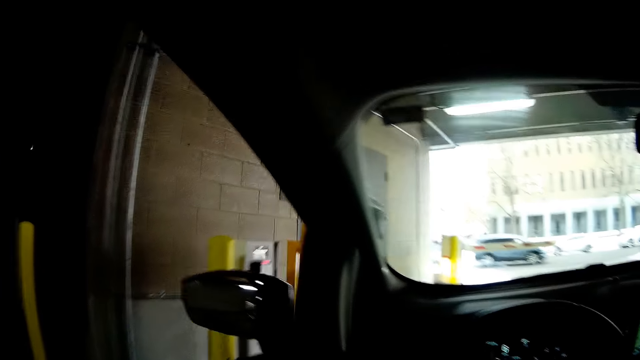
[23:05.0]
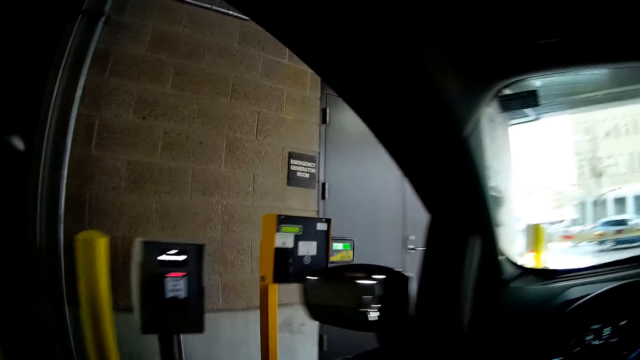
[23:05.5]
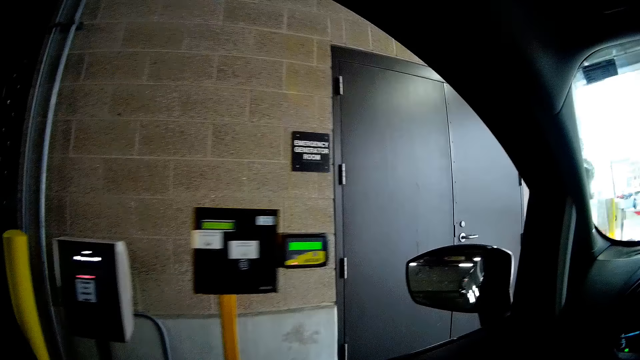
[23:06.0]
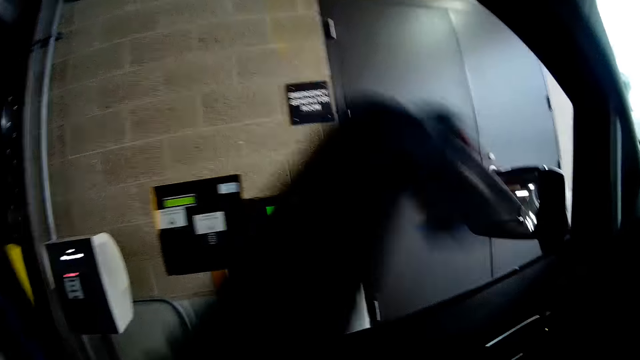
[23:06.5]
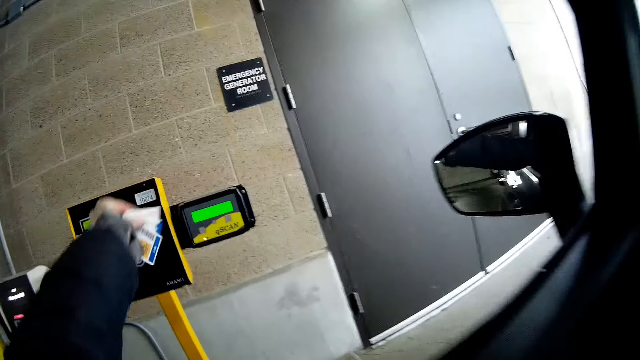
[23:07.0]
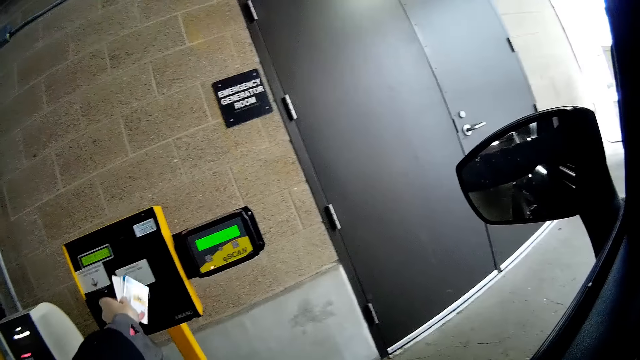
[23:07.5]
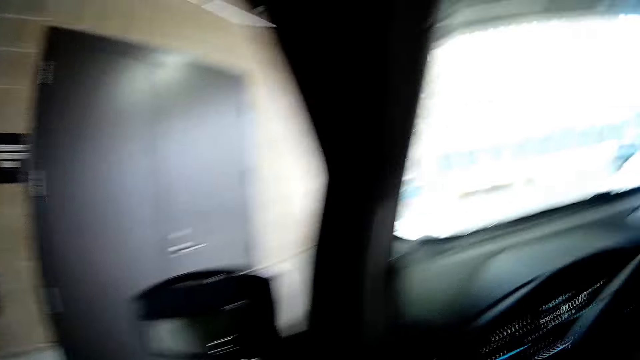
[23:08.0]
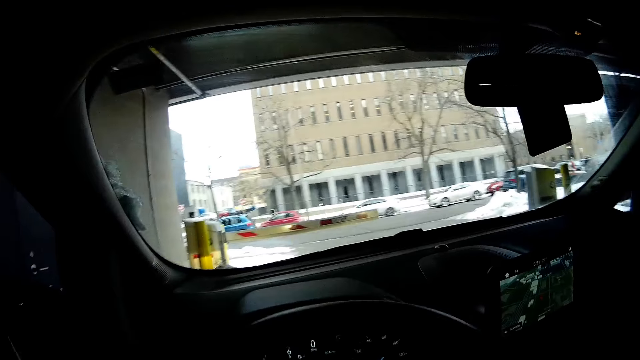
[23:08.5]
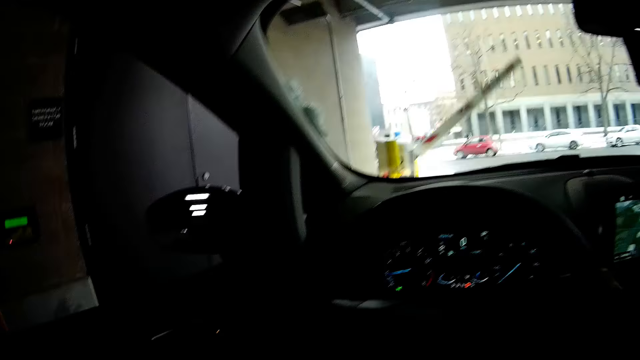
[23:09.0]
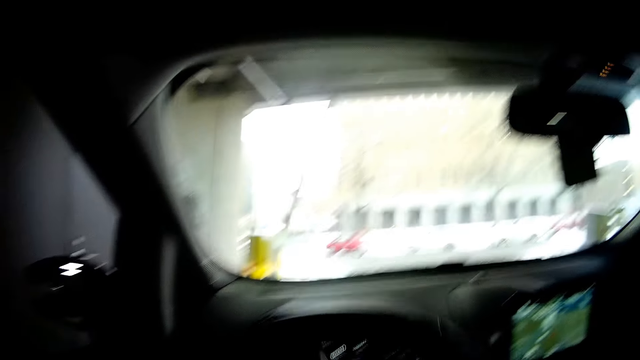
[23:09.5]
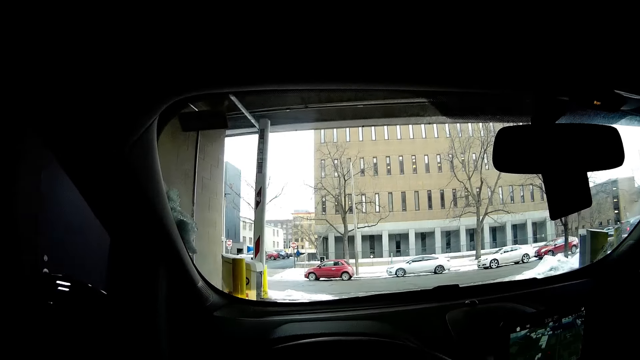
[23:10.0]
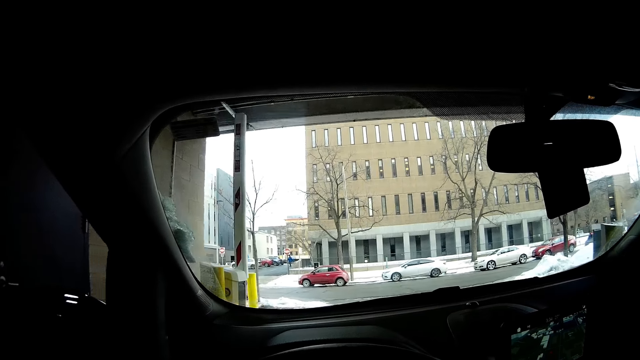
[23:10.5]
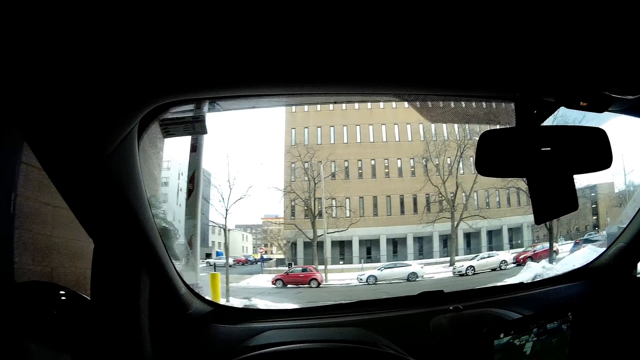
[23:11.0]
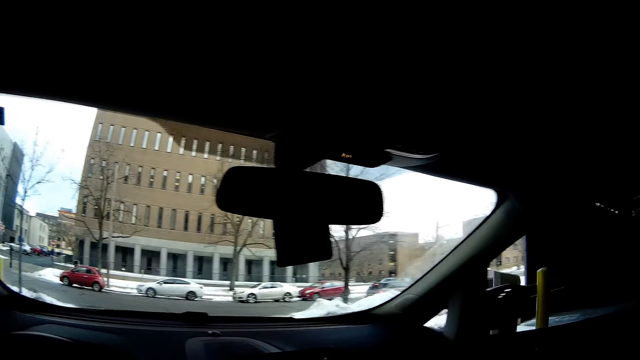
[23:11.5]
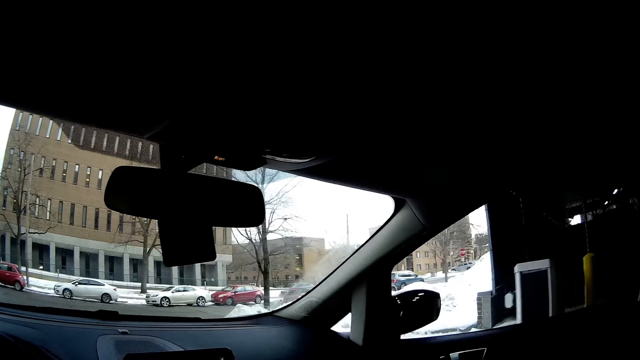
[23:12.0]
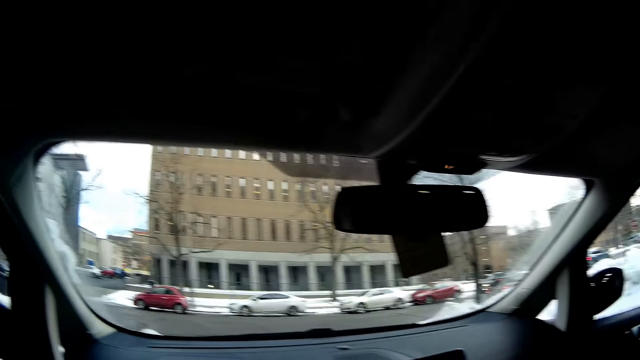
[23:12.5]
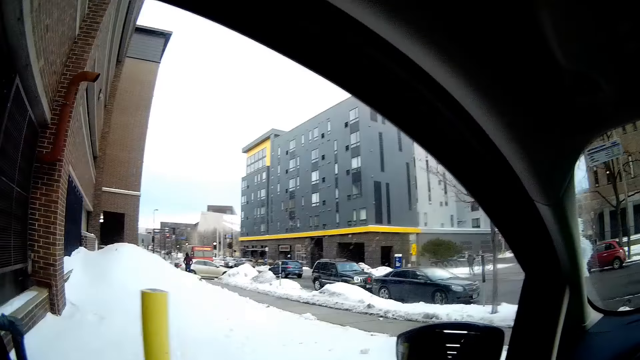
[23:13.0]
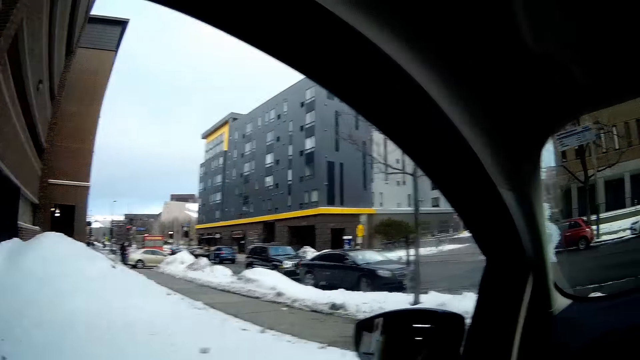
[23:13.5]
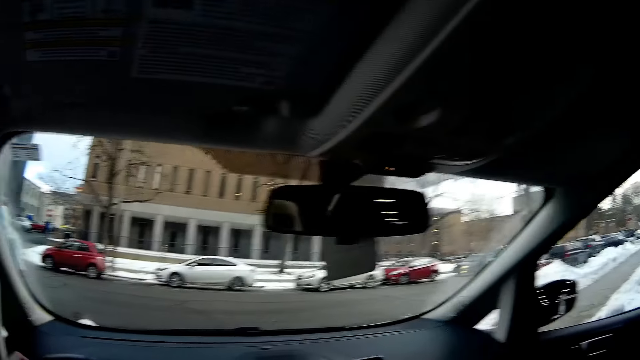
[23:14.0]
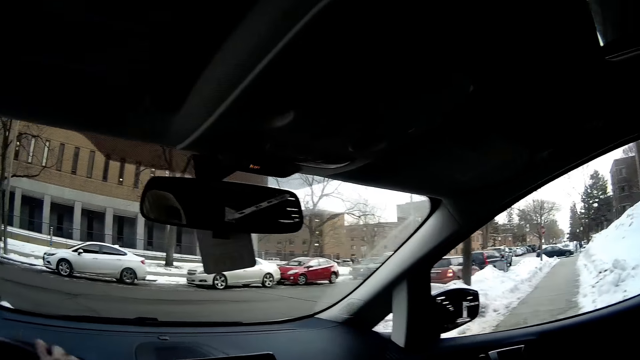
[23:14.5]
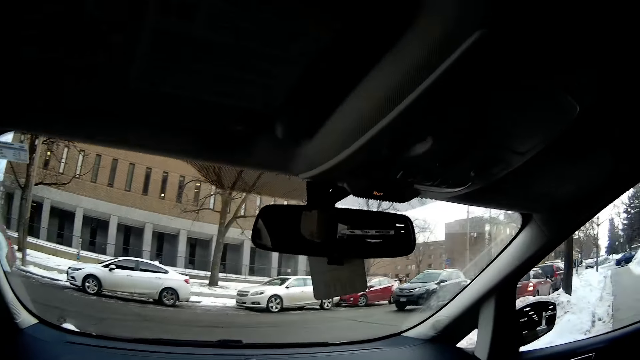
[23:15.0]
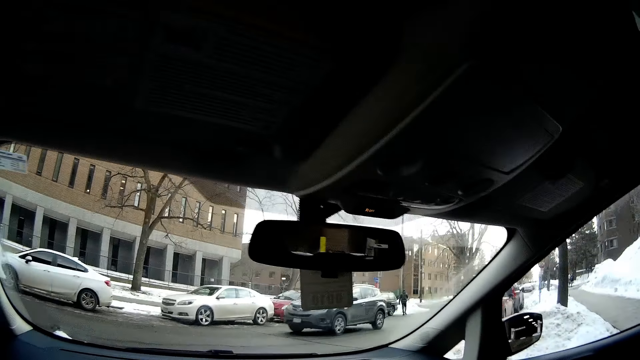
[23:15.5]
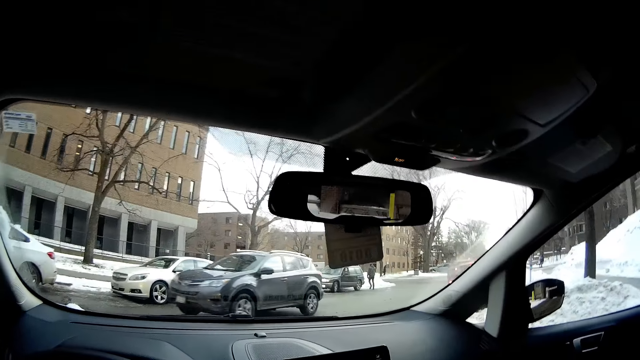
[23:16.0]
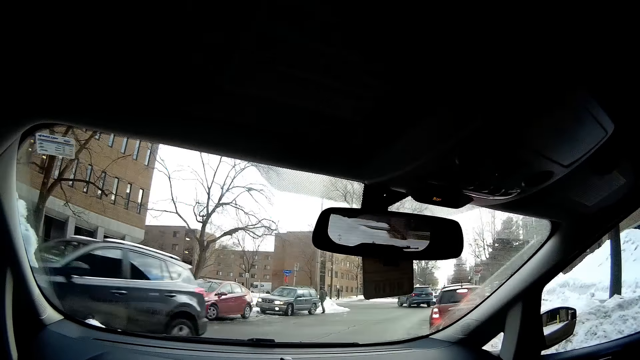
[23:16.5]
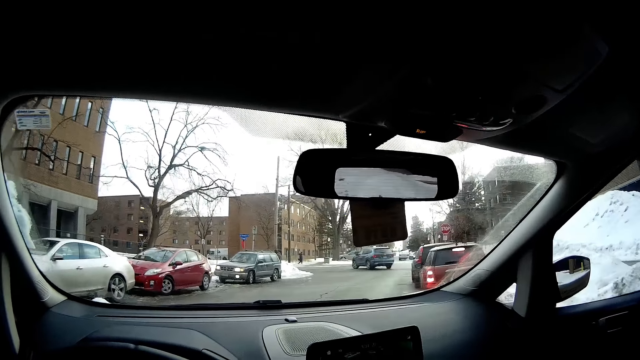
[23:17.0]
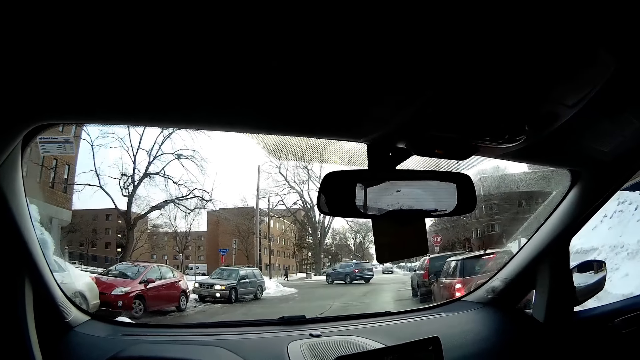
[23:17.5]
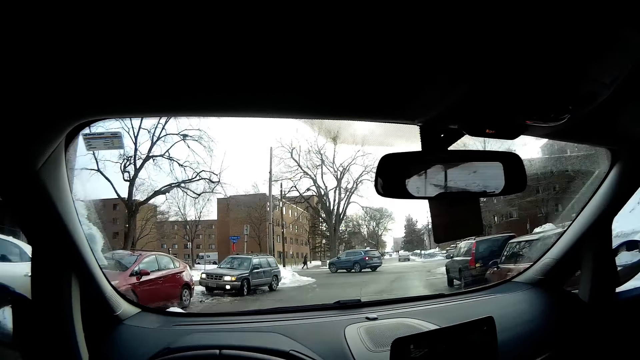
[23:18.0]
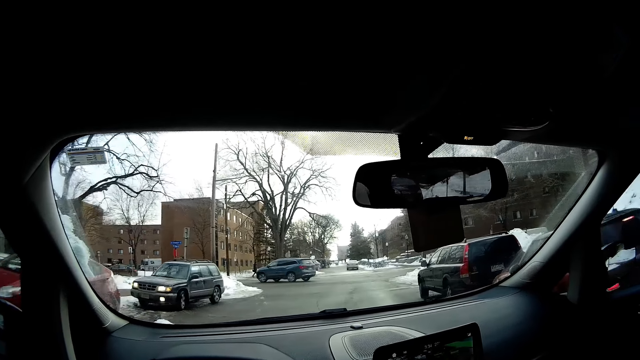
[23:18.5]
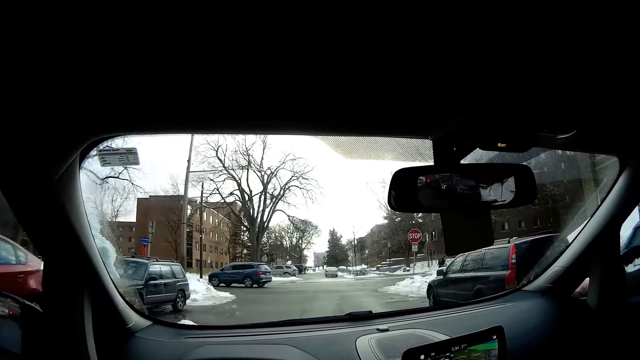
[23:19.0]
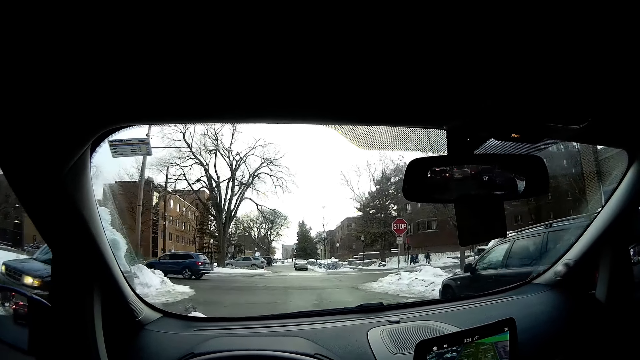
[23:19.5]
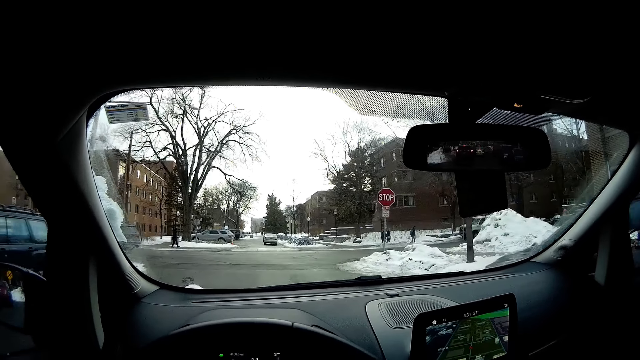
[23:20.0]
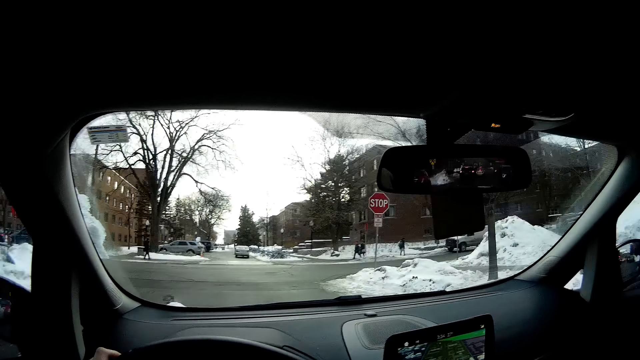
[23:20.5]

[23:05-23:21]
The camera wearer swipes his card on the tollgate scanner with his left hand. He pays using the card. He drives the car on a street.

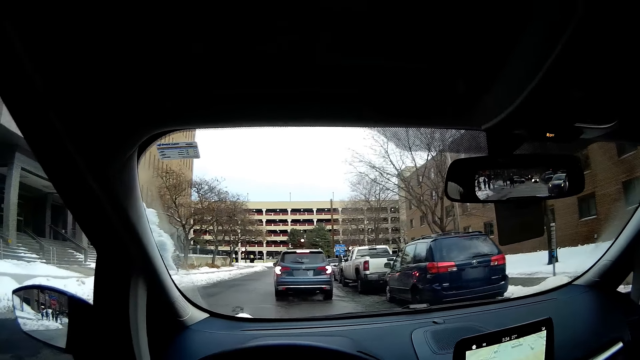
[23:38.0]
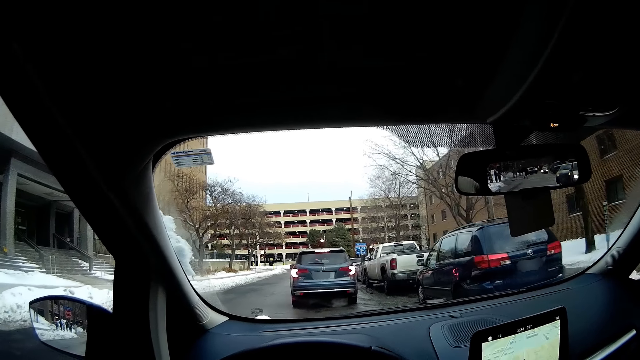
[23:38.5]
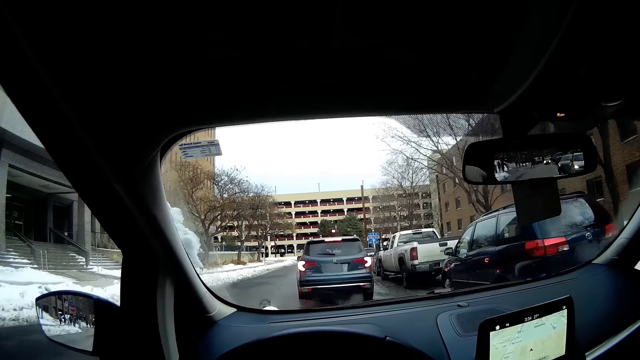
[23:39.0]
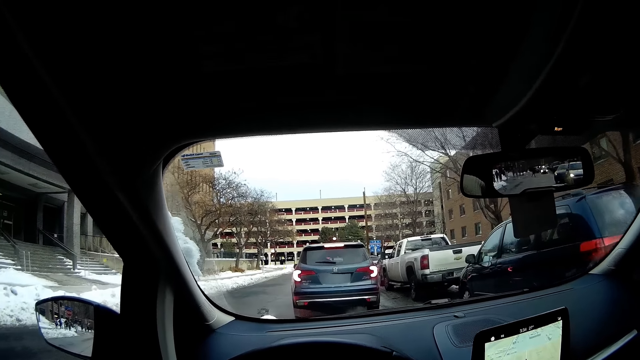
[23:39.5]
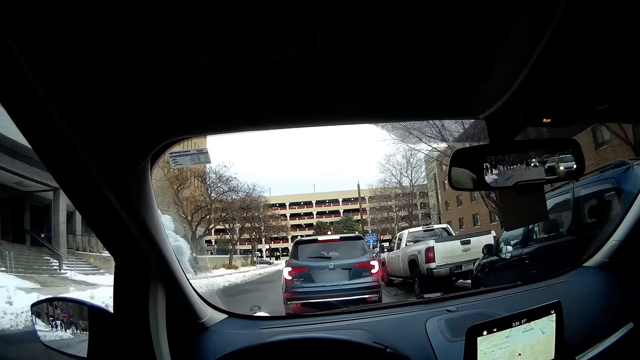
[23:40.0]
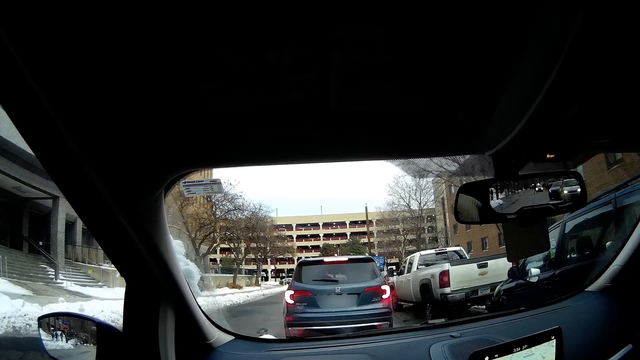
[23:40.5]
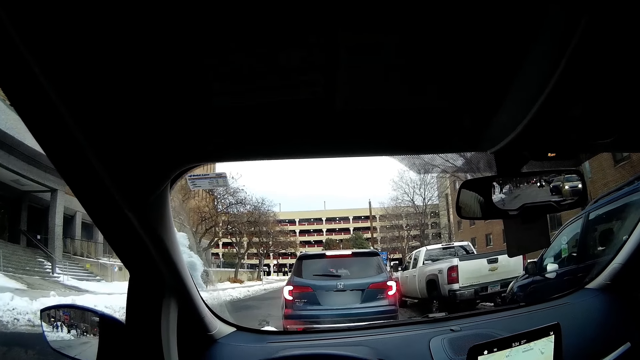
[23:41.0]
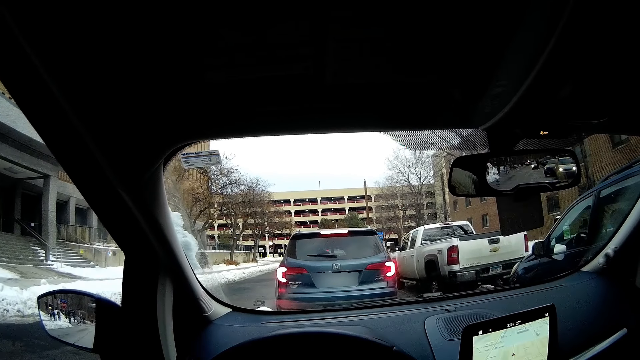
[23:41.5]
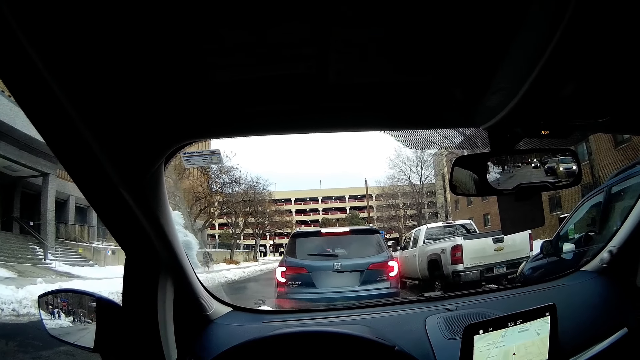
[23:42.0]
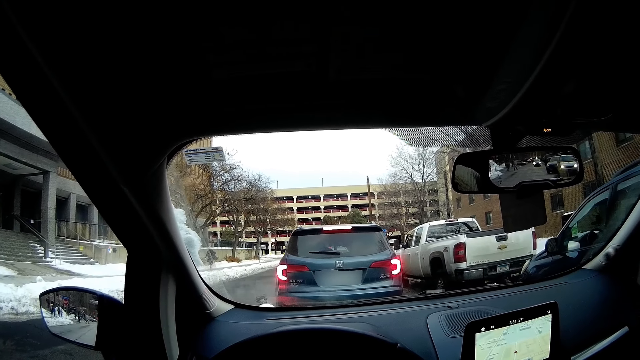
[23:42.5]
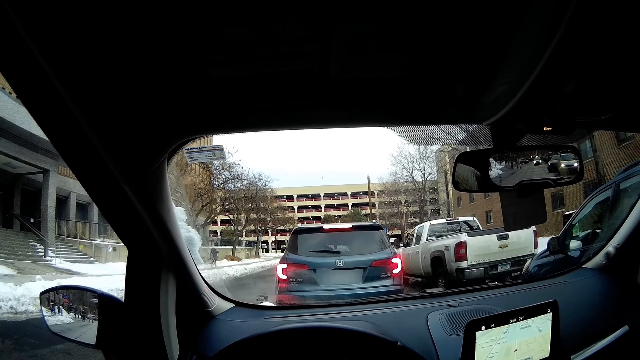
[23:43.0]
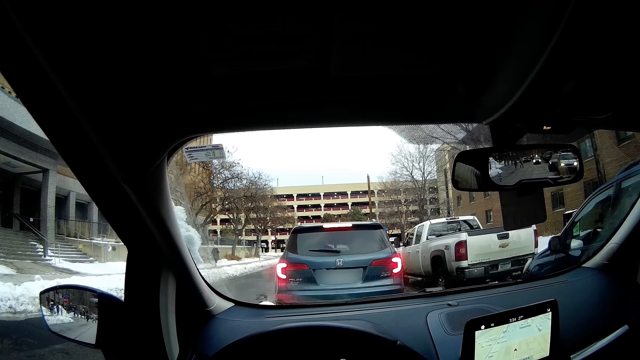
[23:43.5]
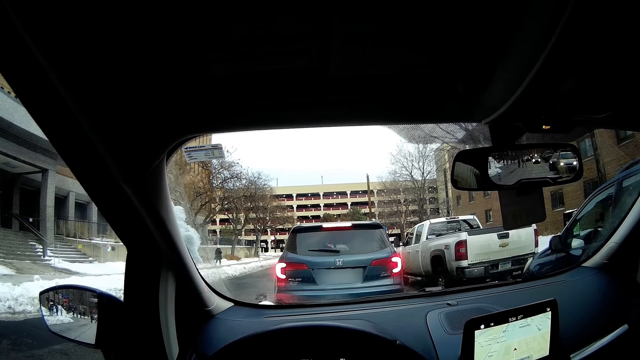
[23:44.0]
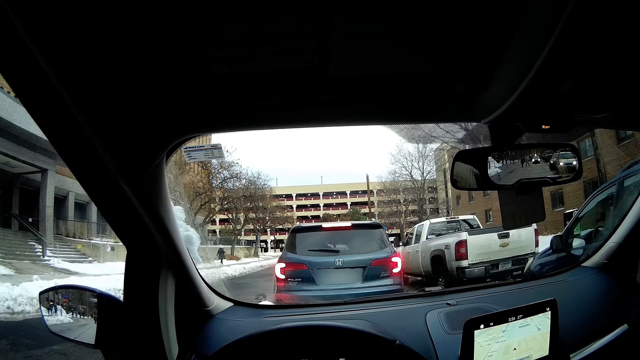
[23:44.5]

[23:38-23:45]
The camera wearer slows down. They stop the car behind a blue car.
